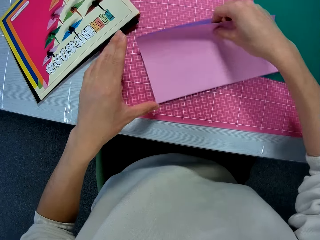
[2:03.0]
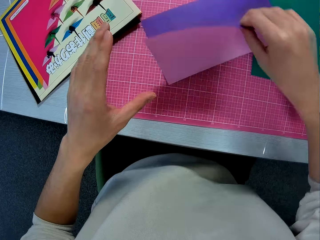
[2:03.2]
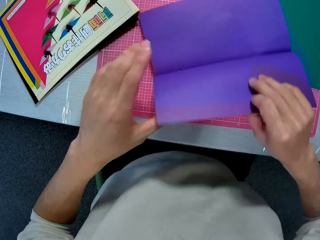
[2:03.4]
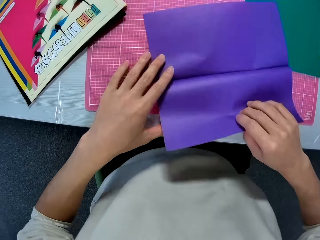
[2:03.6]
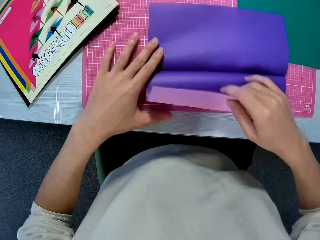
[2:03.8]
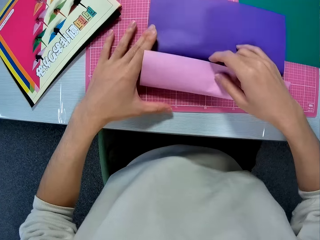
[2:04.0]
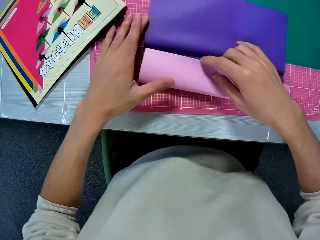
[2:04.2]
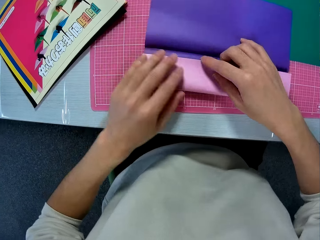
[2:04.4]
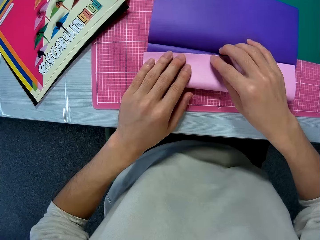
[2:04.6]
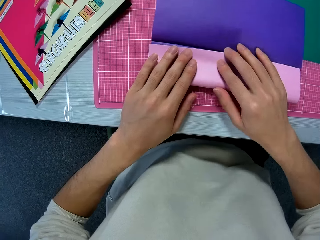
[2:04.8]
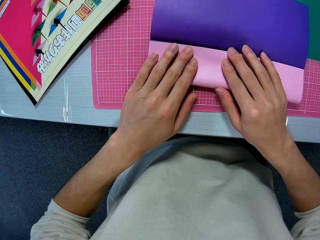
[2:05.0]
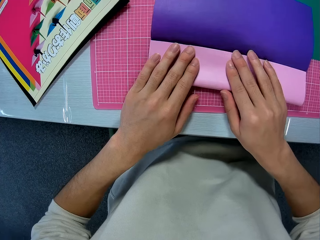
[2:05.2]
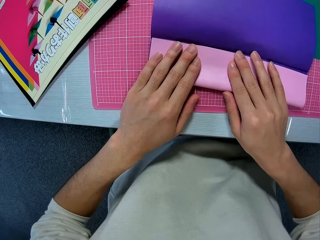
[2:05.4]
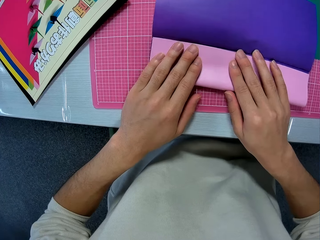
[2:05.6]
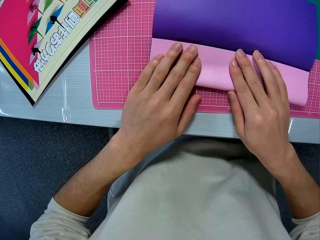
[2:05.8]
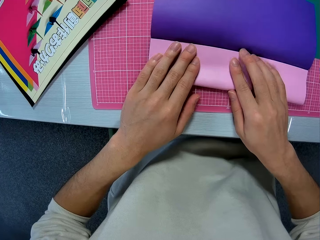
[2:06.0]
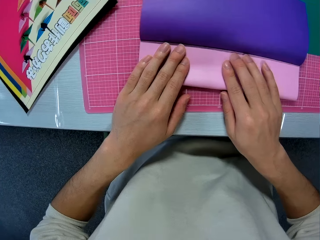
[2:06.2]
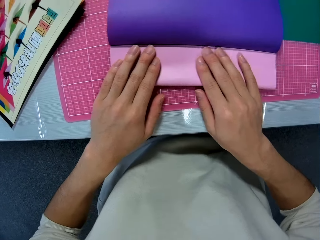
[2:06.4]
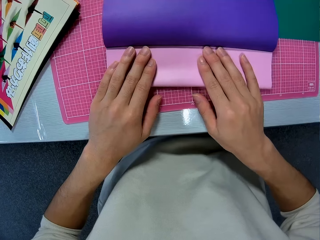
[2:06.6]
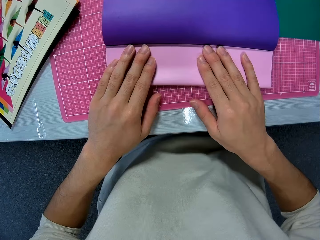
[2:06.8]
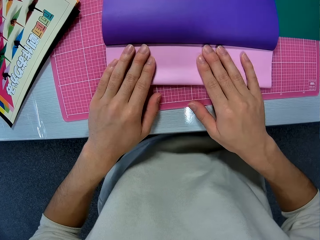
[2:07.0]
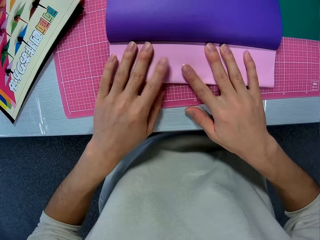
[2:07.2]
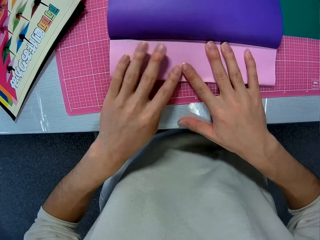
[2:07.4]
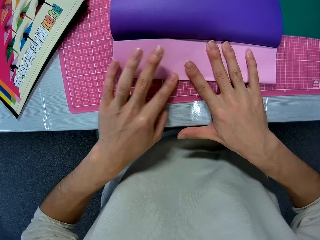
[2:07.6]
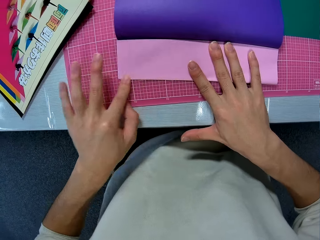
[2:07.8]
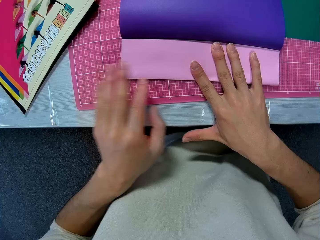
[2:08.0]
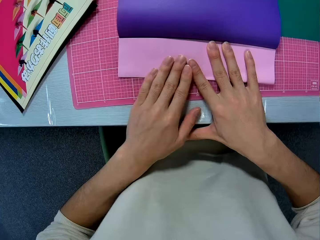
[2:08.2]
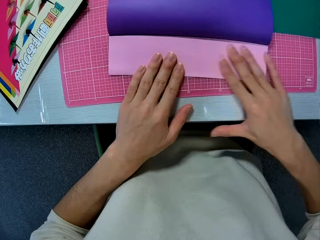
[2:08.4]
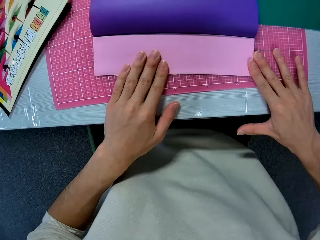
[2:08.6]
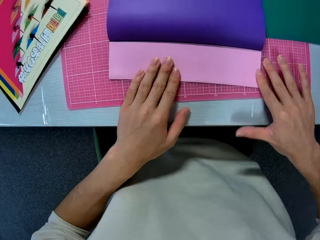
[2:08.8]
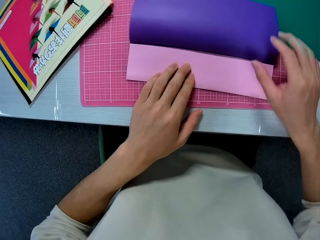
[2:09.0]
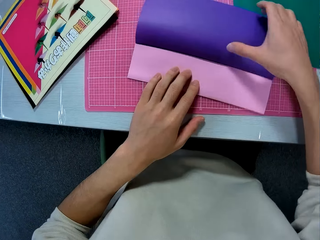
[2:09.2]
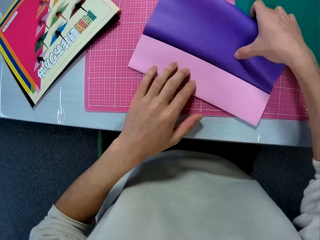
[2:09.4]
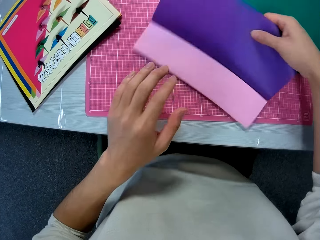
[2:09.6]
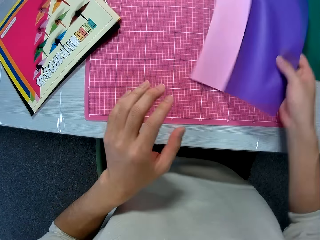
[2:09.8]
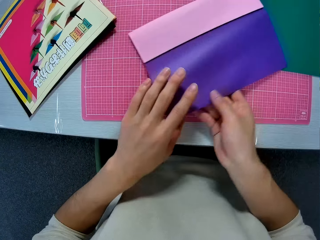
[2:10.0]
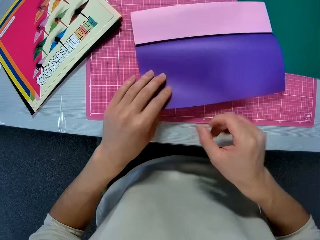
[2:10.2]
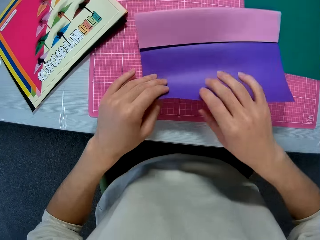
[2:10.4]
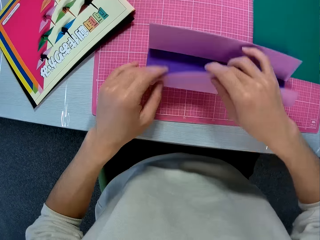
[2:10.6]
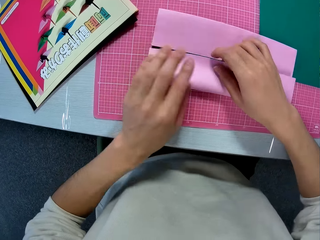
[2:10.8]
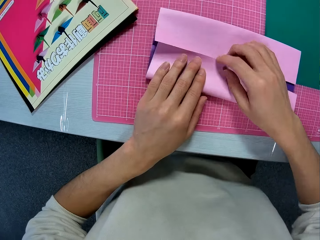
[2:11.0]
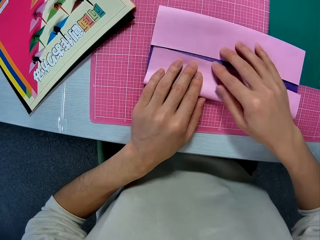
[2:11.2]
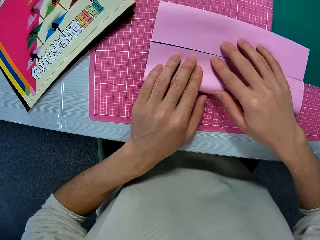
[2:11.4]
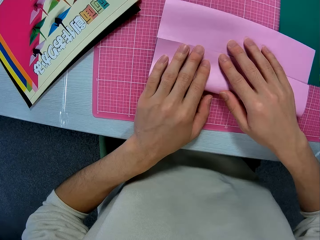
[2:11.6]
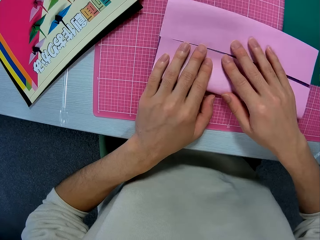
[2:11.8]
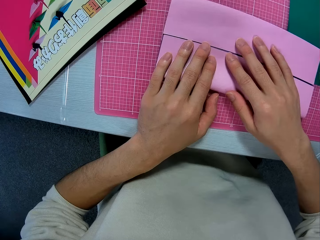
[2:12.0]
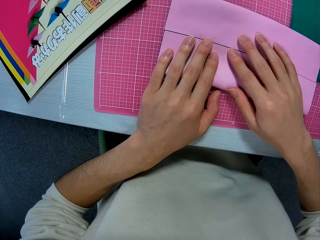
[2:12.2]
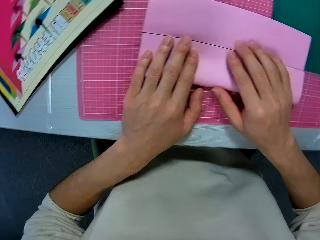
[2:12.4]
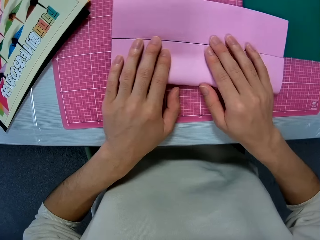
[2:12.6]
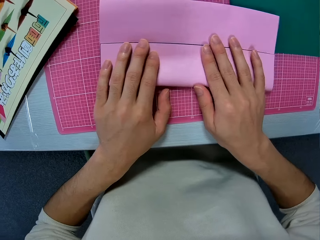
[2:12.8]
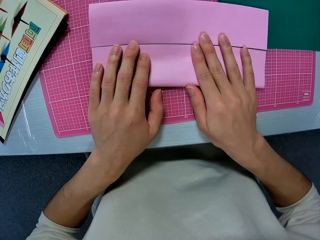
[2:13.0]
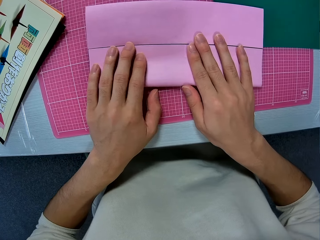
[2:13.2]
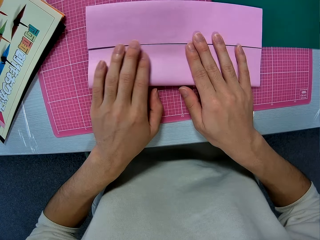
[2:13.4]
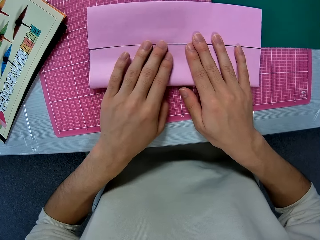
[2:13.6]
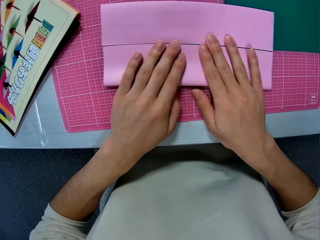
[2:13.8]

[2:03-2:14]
The camera wearer unfolds the construction paper. He folds the construction paper. He flattens the construction paper with his hands. He holds the construction paper. He turns the construction paper. He folds the construction paper.

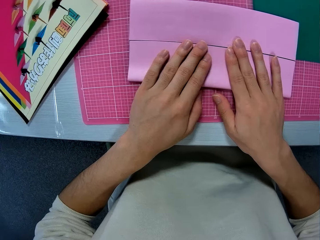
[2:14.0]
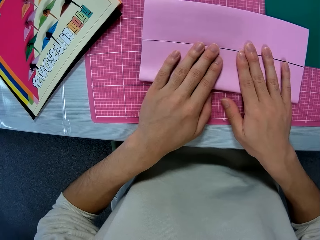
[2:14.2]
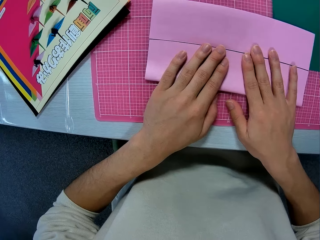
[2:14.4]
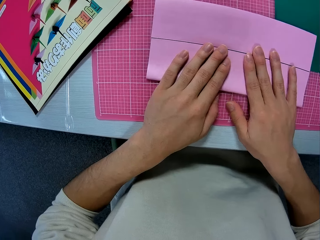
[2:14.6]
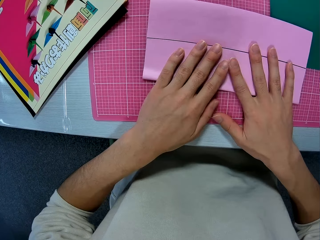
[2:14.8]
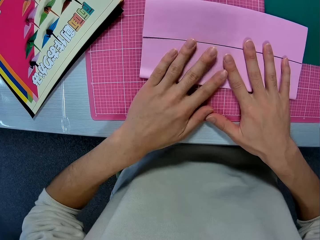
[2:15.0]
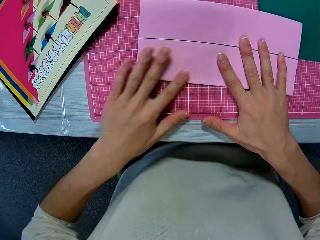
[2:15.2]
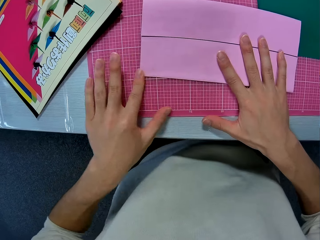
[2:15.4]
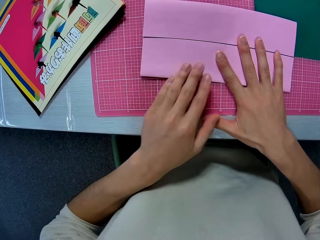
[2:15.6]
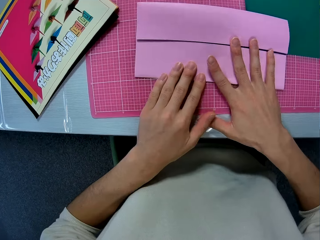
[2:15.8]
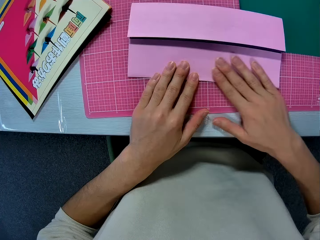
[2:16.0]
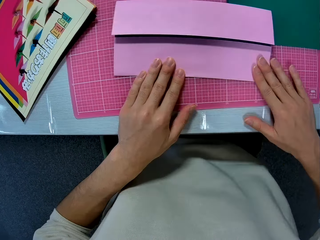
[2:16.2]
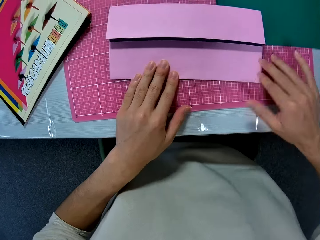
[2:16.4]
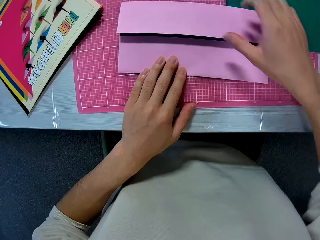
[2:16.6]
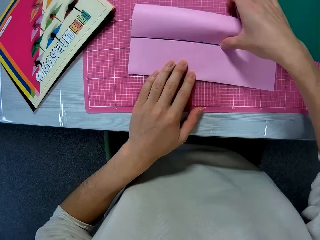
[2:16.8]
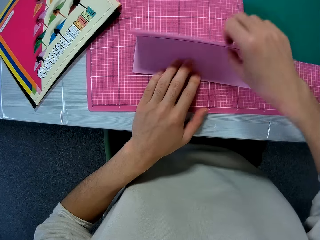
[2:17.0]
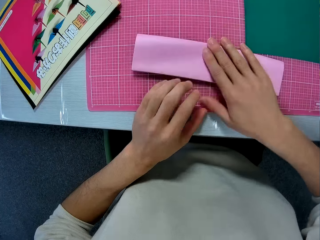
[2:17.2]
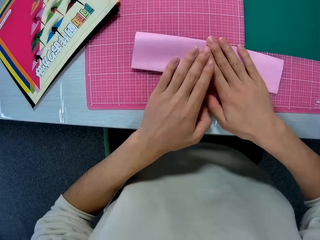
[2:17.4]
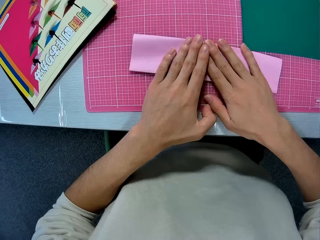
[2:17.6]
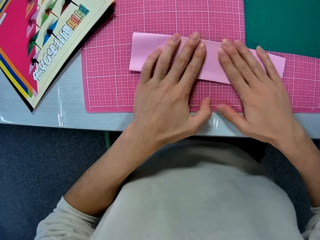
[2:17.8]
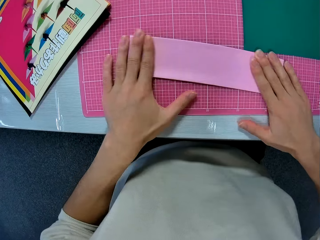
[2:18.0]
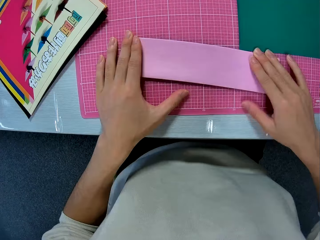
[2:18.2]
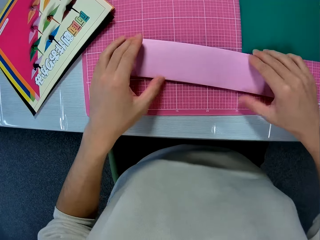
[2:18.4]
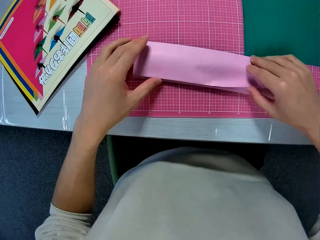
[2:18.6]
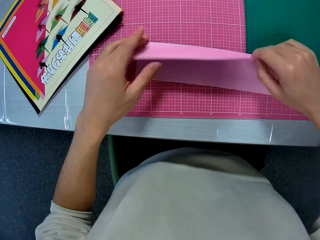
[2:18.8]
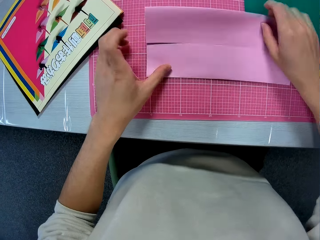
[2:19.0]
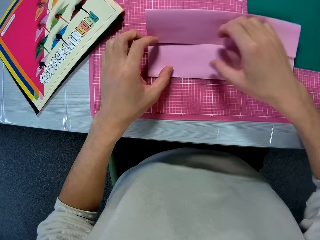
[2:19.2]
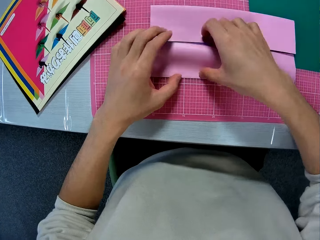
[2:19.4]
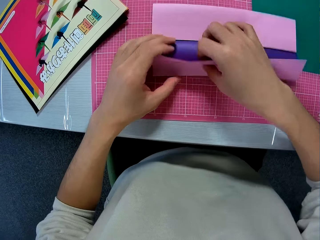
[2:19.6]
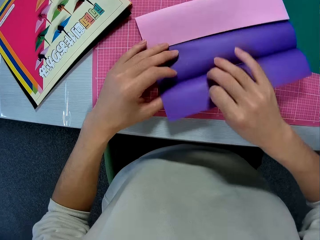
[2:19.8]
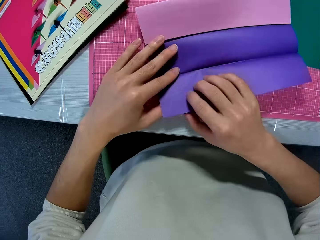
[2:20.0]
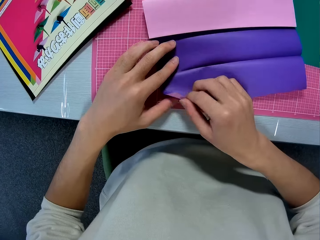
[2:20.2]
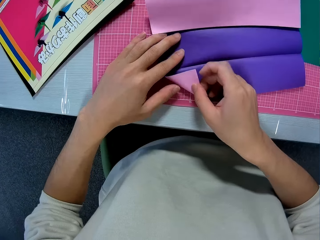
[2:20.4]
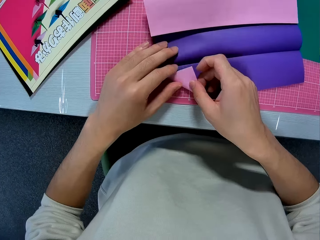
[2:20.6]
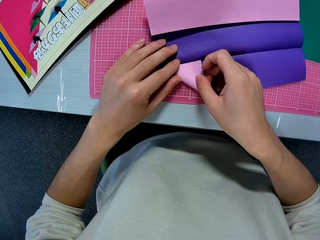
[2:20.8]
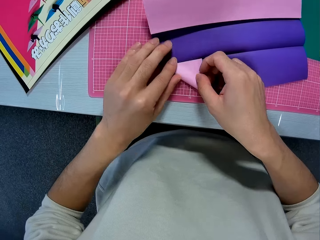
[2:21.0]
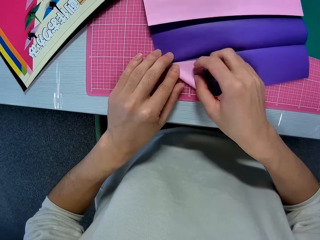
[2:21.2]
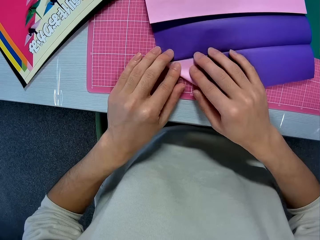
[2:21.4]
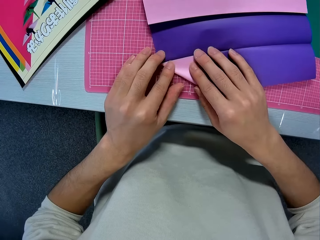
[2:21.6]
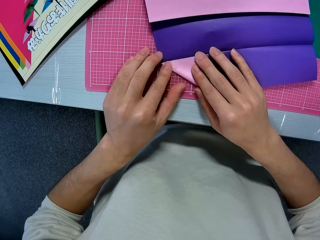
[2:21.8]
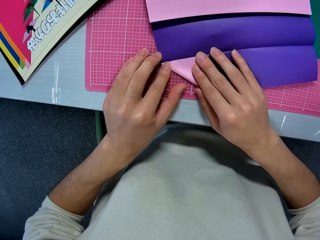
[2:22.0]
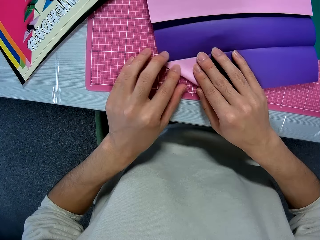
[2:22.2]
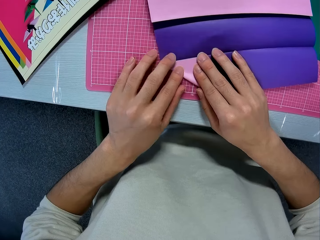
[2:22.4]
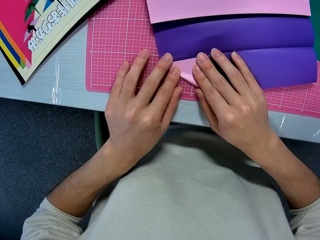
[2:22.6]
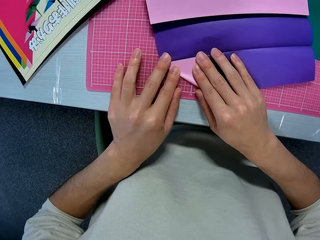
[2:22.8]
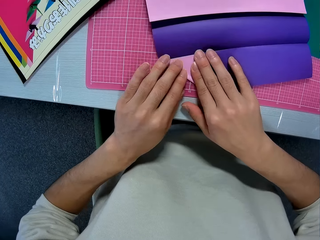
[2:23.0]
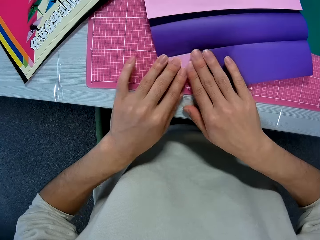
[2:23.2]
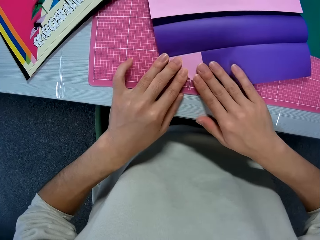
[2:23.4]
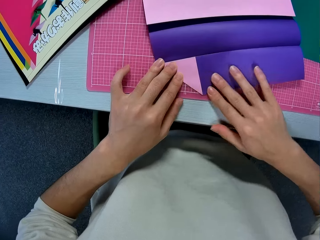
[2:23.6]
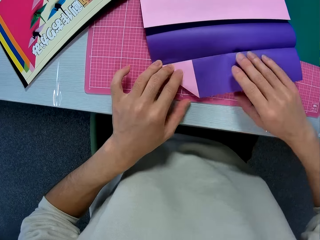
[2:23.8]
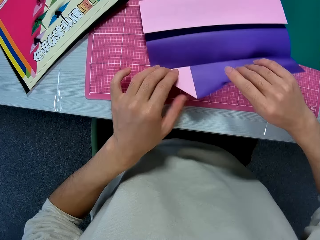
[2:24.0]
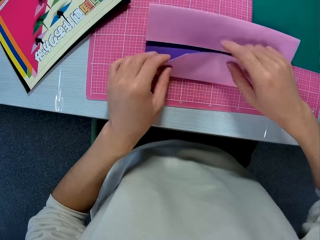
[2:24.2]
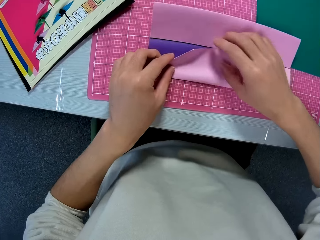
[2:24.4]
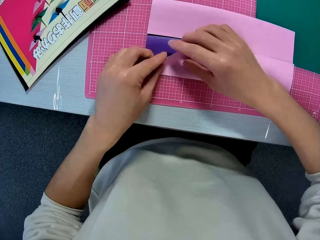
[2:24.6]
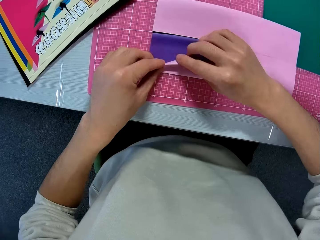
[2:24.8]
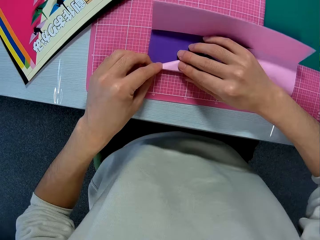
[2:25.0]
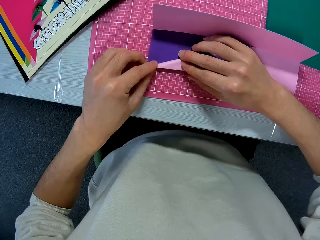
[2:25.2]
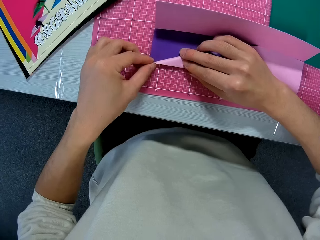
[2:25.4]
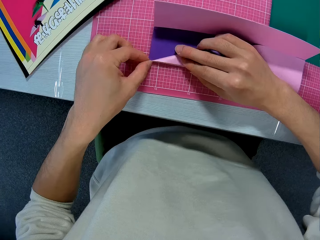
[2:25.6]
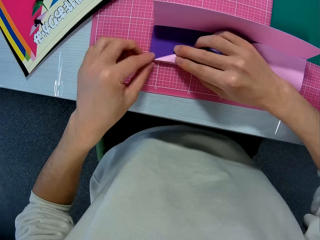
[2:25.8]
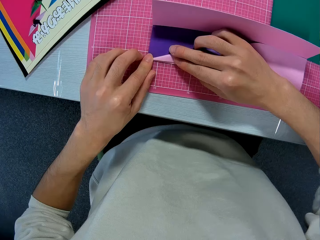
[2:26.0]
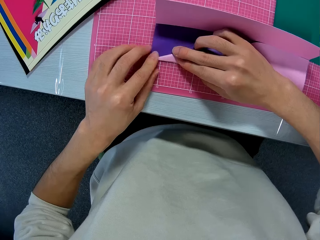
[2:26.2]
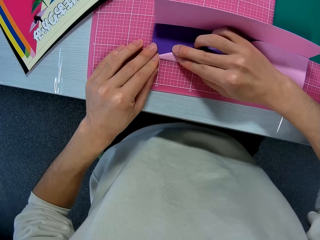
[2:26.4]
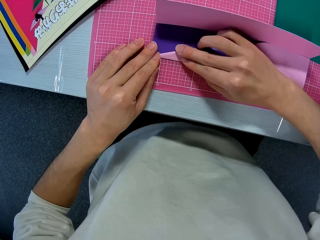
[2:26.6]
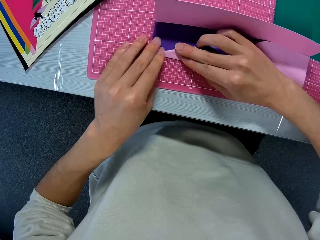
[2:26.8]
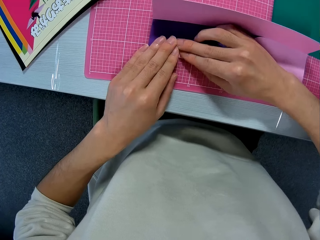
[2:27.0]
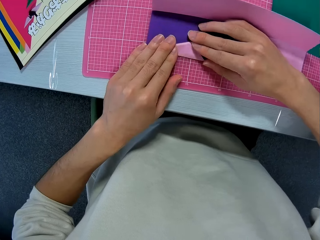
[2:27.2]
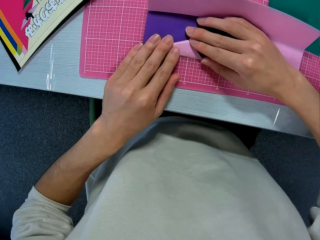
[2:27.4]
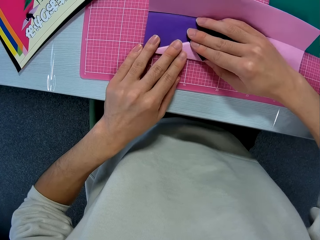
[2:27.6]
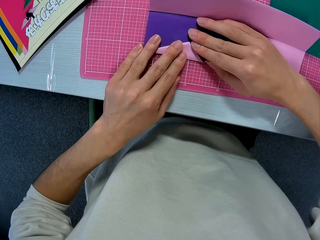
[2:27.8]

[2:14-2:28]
The camera wearer flattens the construction paper with his hands. He folds the construction paper. He flattens the construction paper with his hands. He unfolds the construction paper. He folds the construction paper. He flattens the construction paper with his hands. He folds the construction paper.
